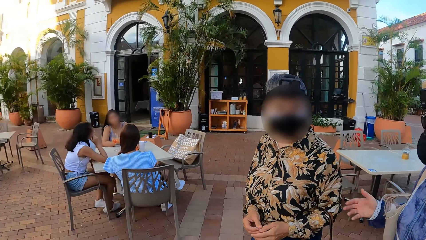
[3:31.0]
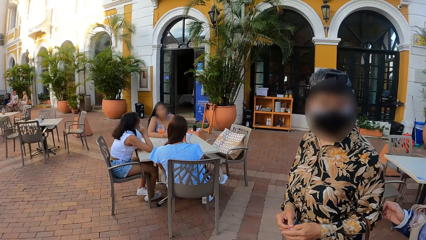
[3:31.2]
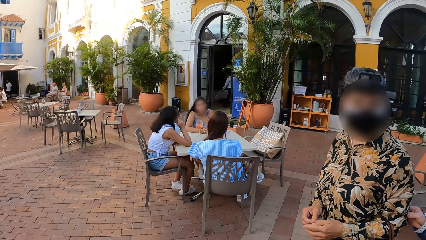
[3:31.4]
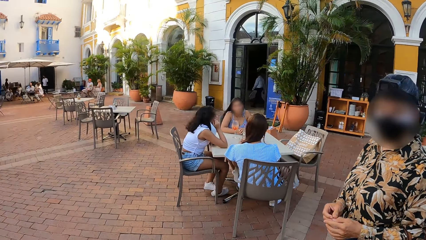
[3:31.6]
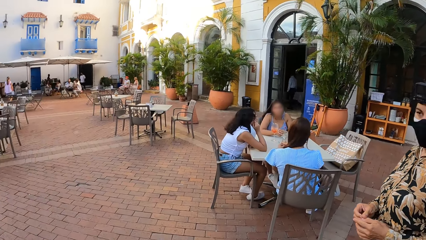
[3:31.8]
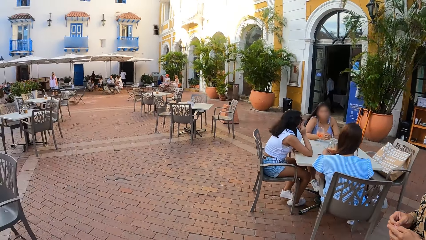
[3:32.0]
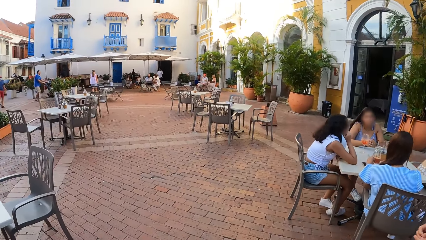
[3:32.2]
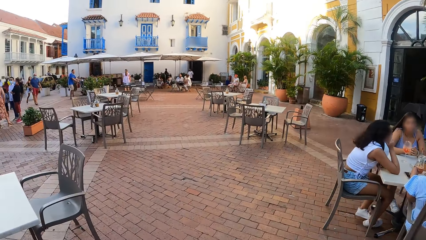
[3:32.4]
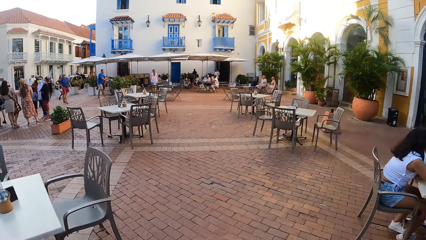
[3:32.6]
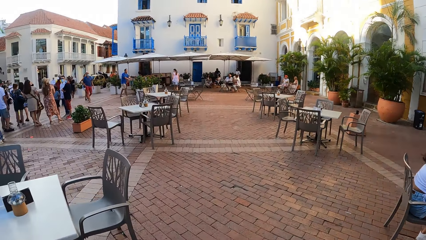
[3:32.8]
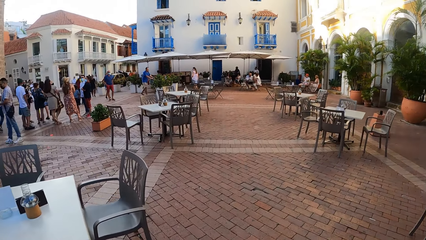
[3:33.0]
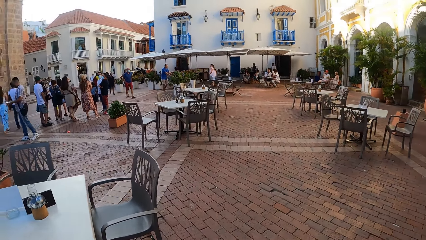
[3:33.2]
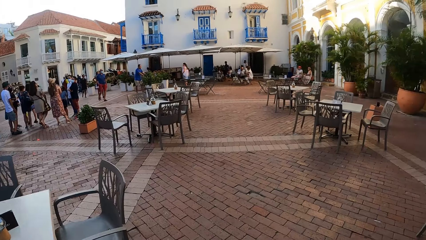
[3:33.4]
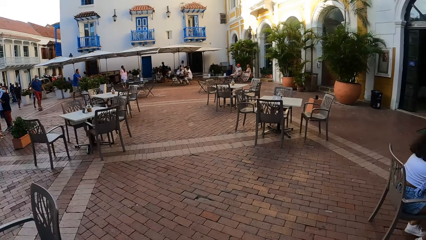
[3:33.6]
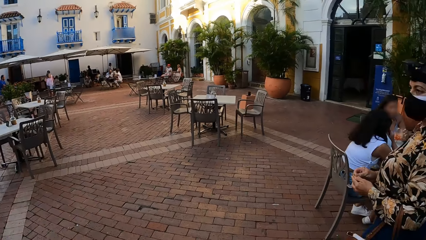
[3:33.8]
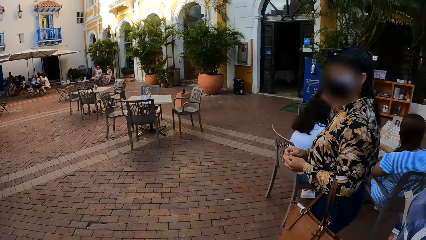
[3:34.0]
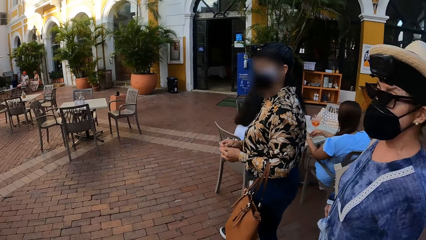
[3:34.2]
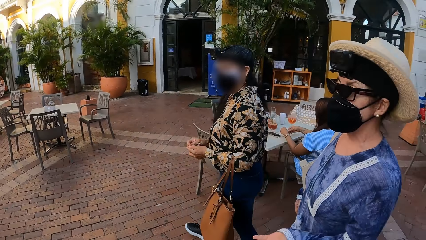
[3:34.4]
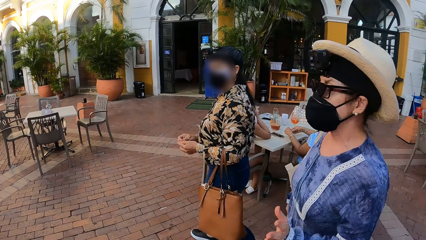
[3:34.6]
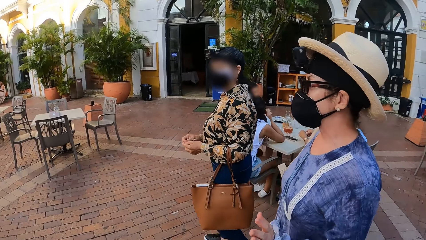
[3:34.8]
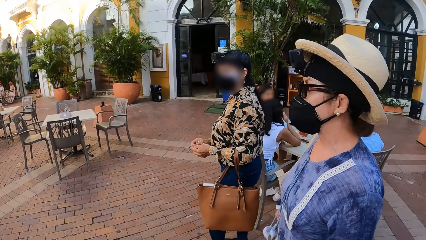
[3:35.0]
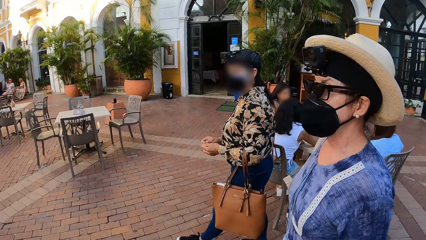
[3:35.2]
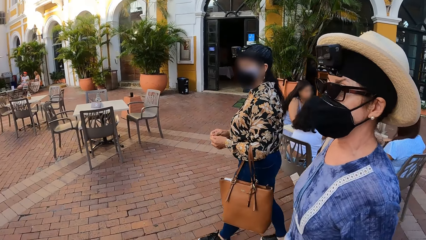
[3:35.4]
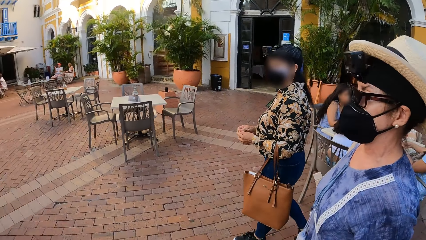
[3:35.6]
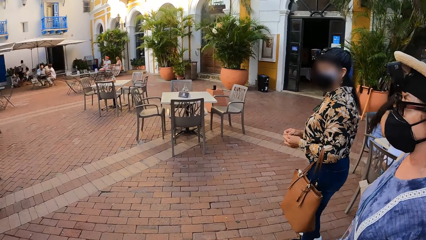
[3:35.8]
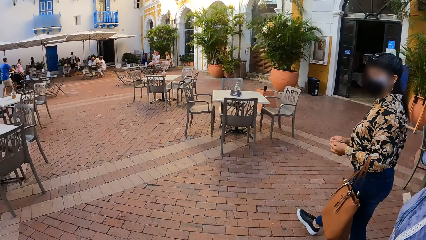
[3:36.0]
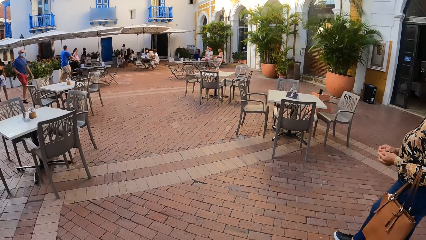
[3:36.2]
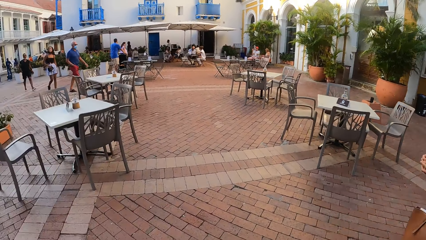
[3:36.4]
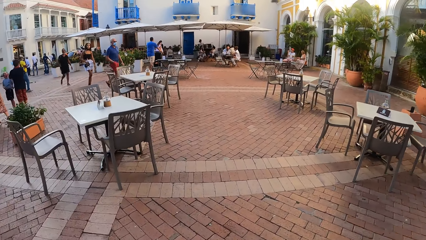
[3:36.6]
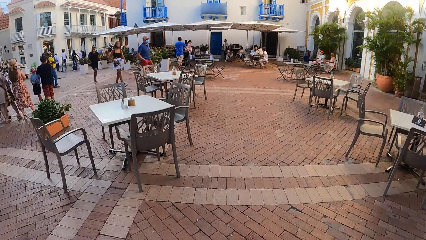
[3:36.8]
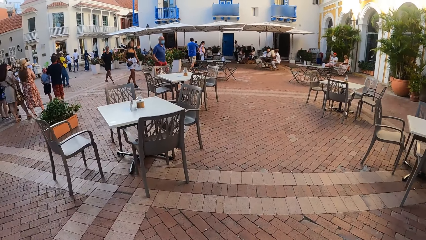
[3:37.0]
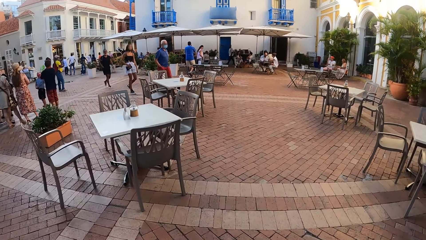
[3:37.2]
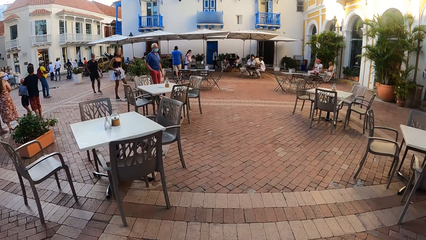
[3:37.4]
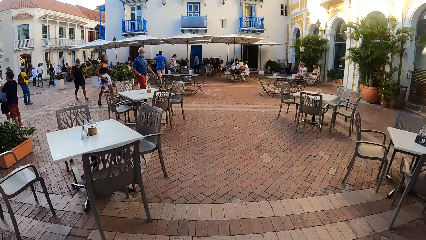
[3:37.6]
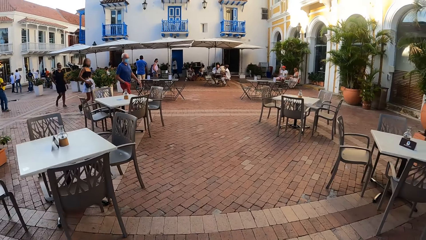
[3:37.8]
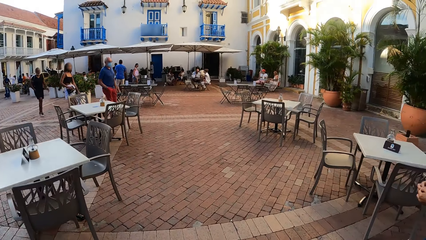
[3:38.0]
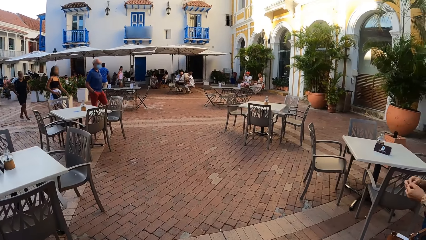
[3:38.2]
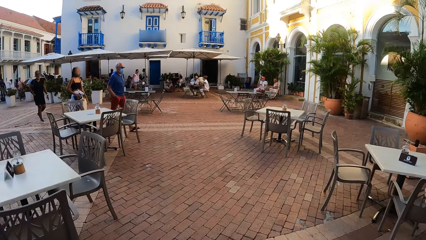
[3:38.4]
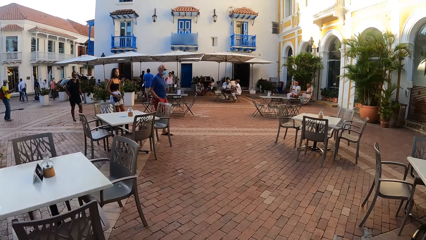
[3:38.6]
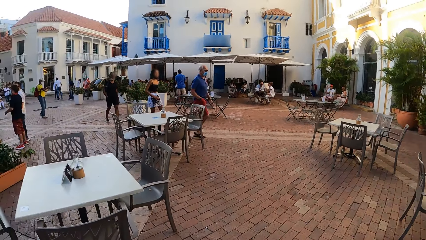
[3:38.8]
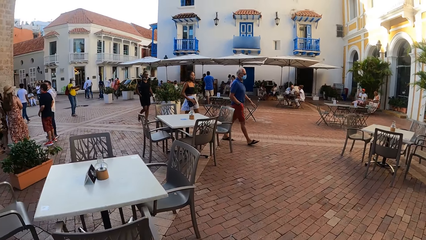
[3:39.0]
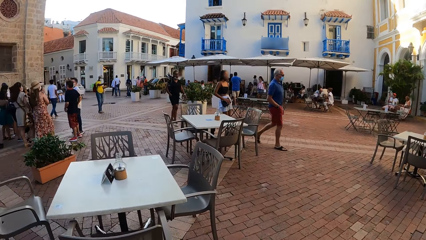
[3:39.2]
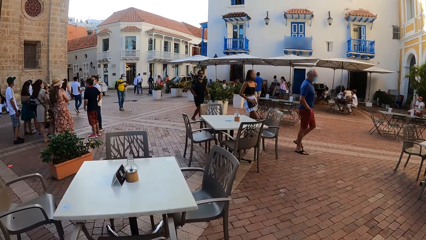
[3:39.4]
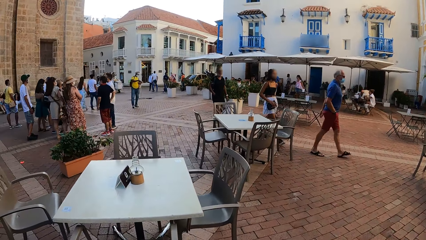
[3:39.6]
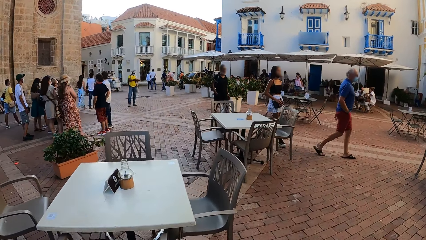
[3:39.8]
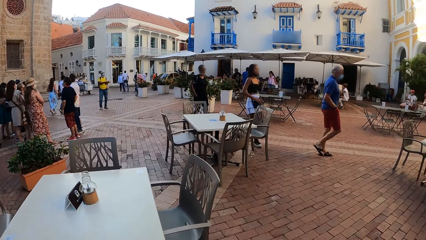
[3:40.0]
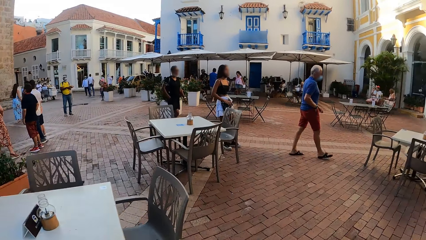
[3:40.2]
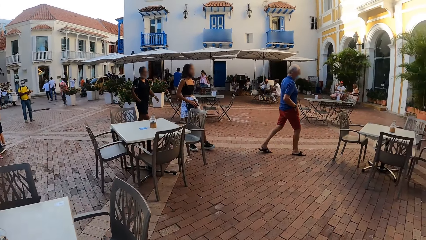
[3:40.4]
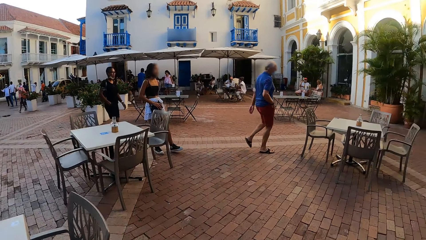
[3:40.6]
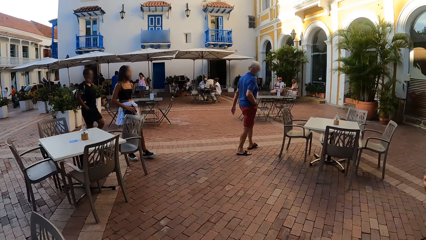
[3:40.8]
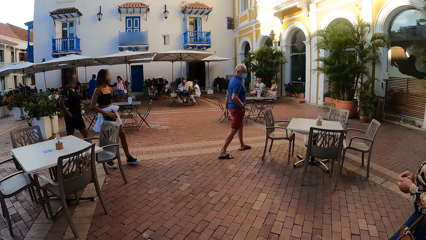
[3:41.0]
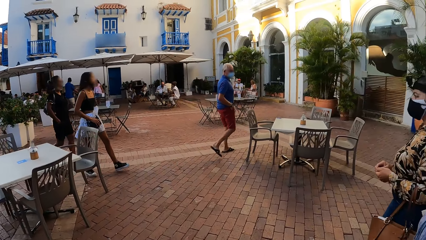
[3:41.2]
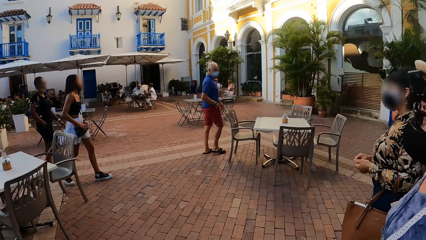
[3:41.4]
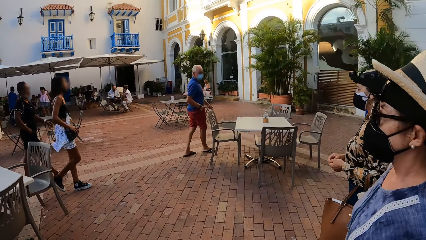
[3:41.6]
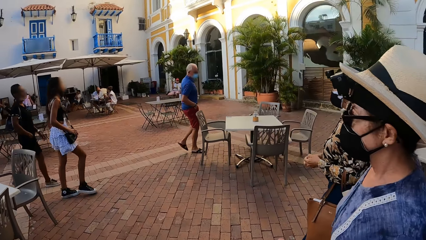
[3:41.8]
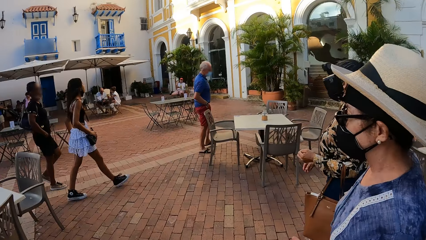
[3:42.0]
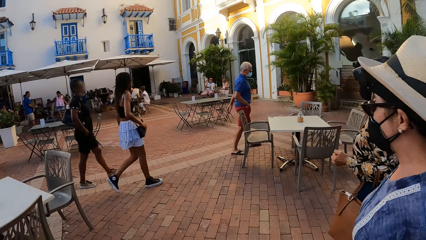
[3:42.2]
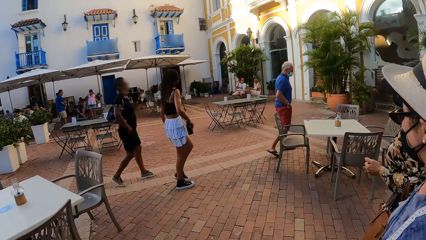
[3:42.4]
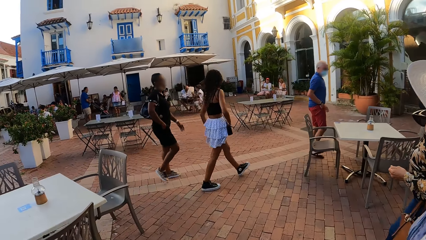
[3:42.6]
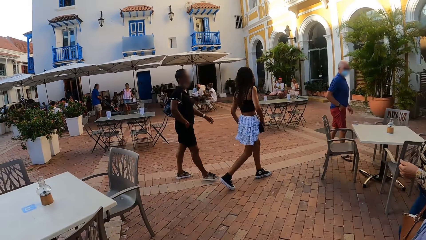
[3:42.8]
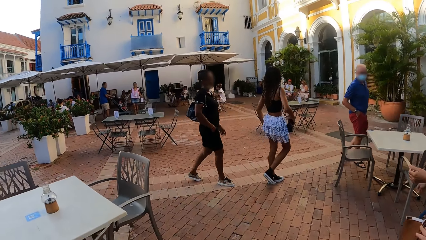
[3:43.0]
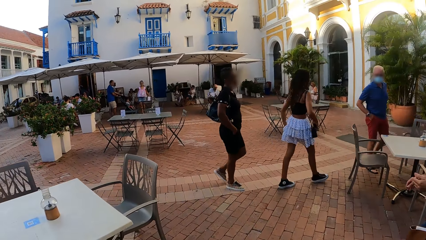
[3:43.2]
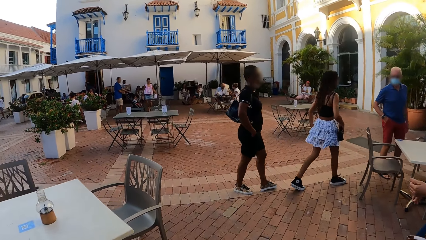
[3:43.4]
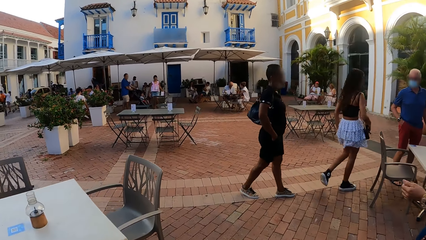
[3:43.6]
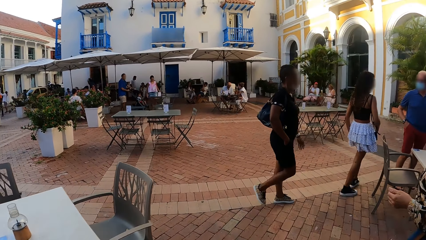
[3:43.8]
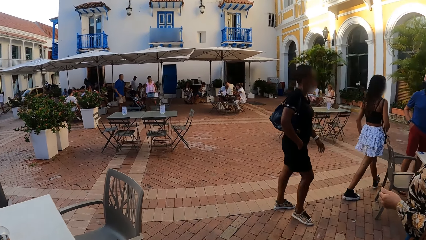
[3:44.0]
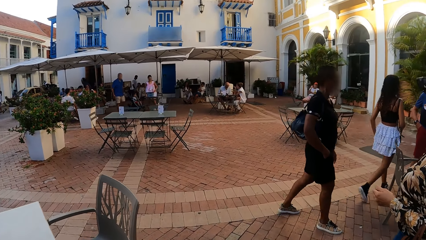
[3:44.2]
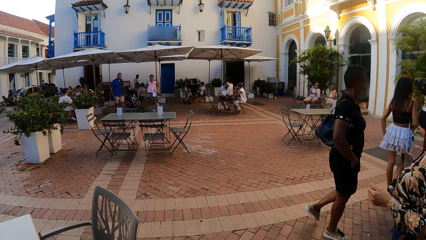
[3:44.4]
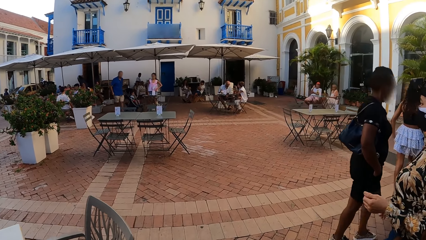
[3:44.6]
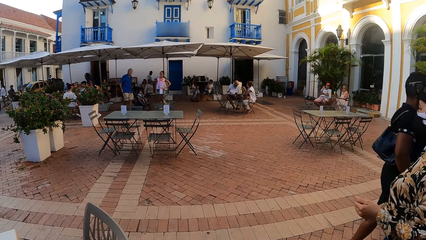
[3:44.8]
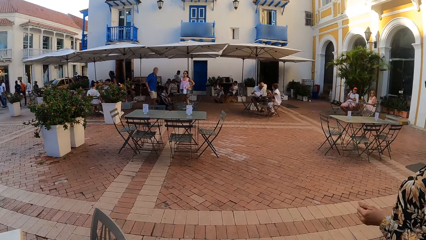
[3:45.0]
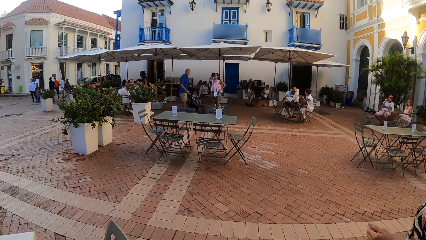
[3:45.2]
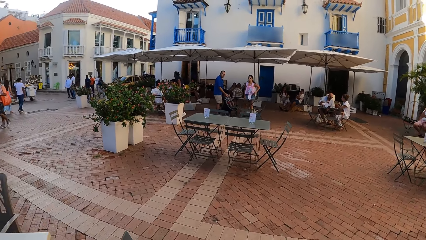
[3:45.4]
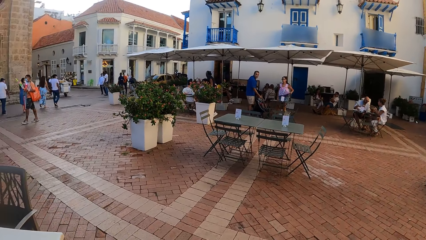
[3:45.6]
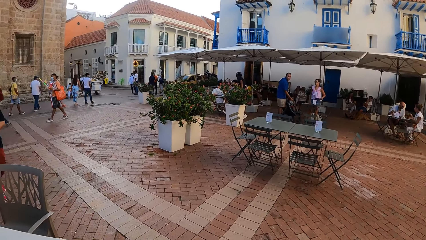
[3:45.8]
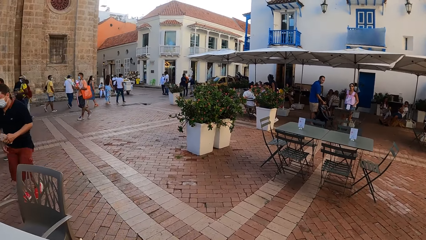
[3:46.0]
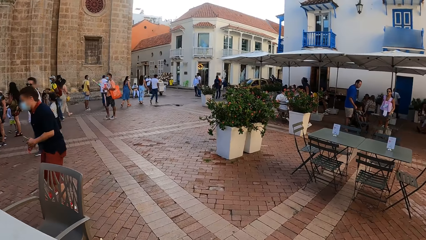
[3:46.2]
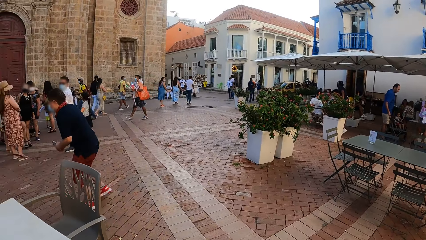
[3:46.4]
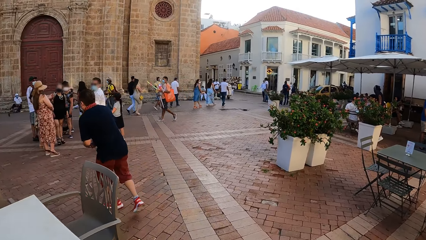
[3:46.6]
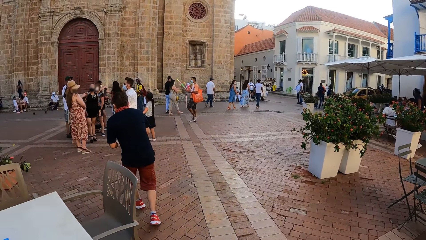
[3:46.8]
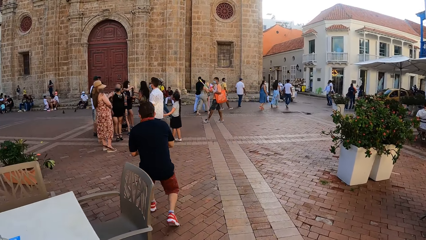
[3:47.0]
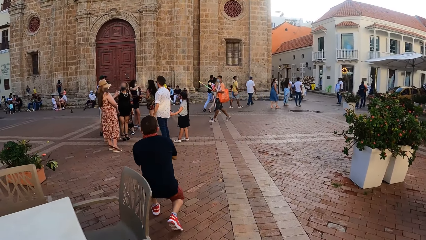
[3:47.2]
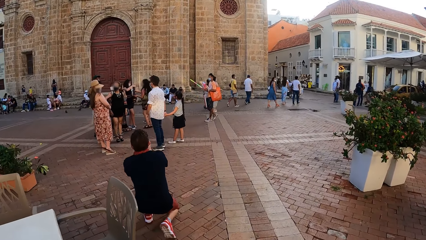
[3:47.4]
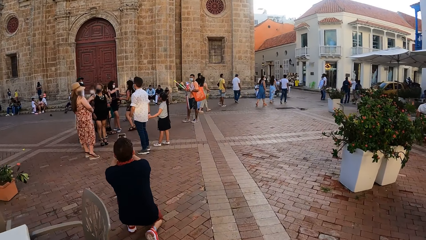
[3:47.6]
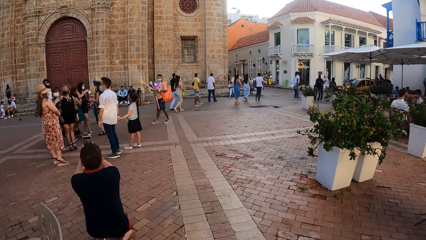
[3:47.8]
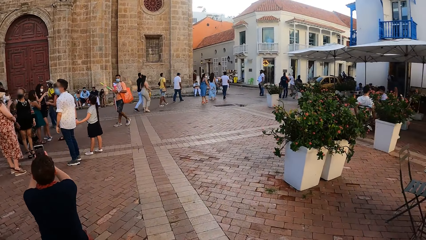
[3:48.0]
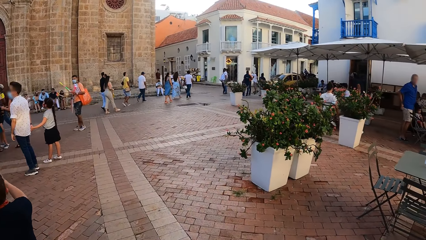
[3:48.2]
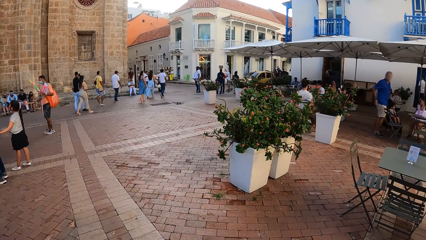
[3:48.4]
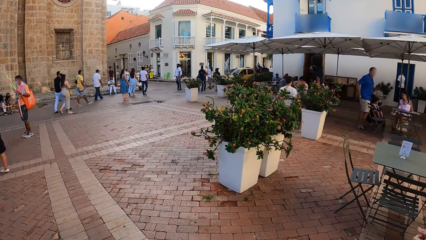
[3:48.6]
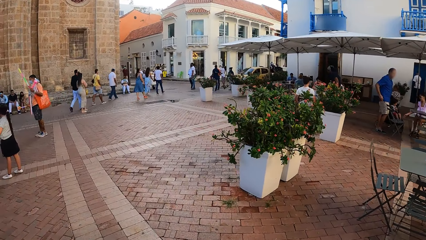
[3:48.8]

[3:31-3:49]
The camera wearer looks at two persons and walks in a walkway with the persons. They look at a building in front and look at the persons. They walk. They look at people in front.
